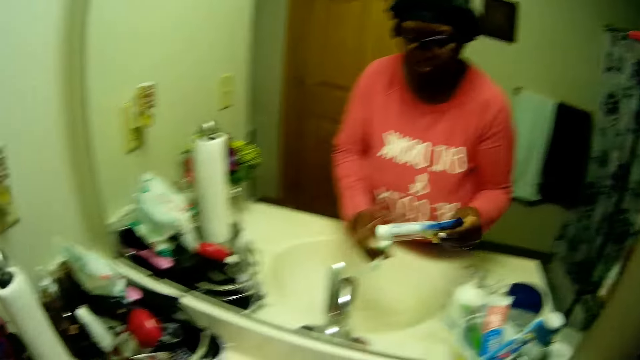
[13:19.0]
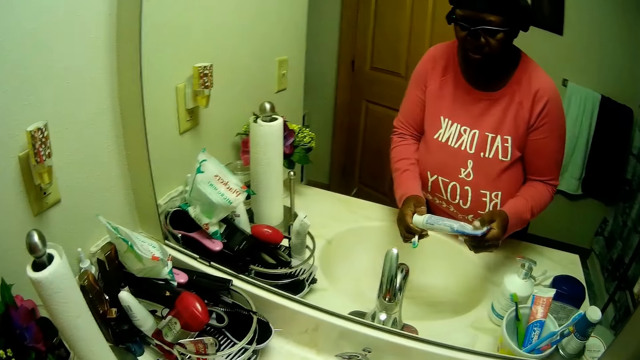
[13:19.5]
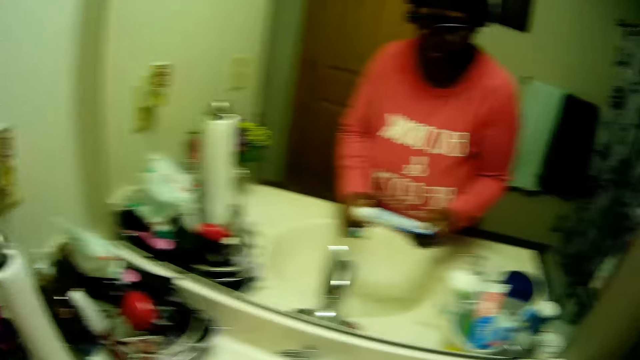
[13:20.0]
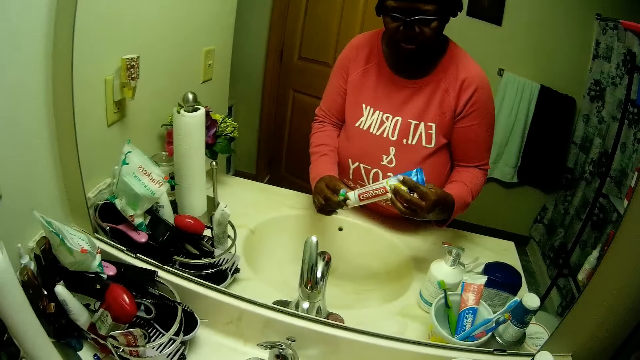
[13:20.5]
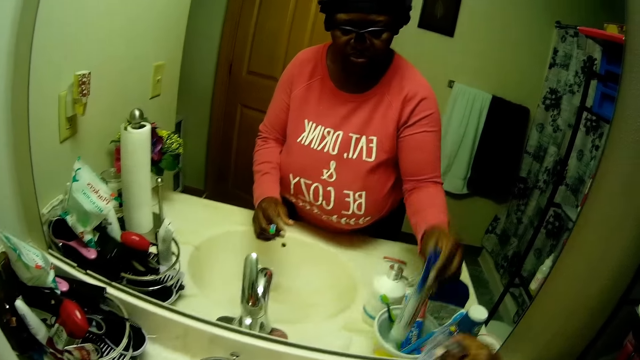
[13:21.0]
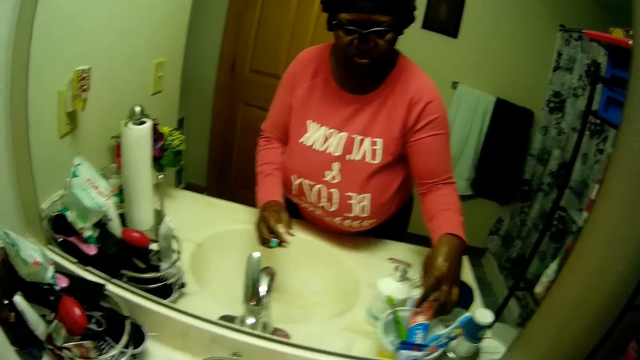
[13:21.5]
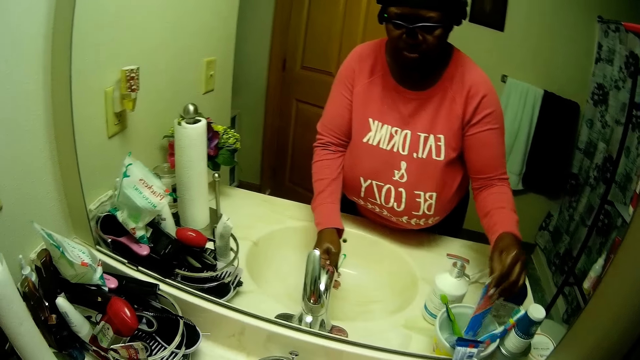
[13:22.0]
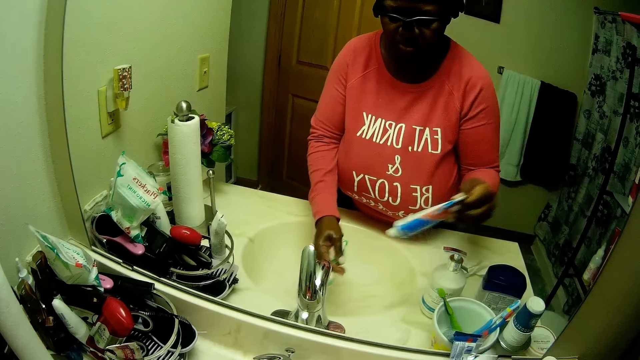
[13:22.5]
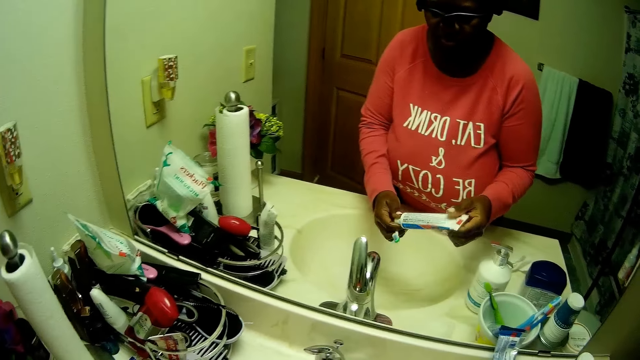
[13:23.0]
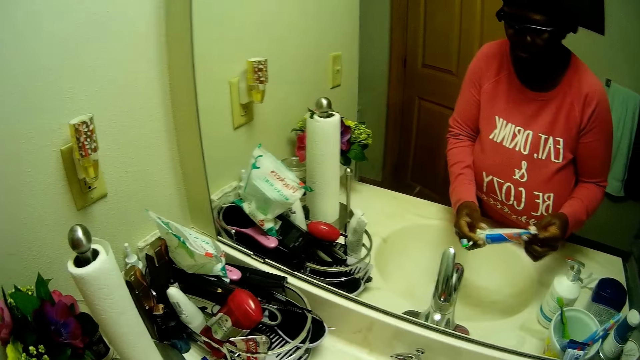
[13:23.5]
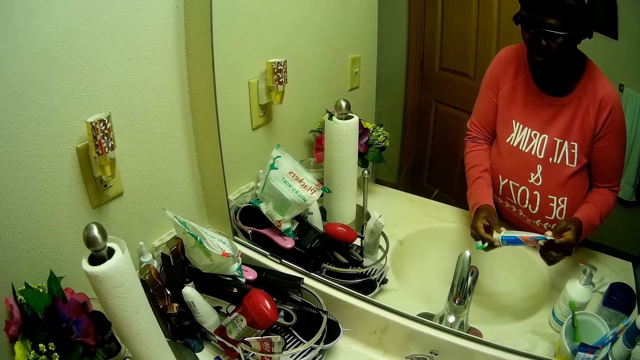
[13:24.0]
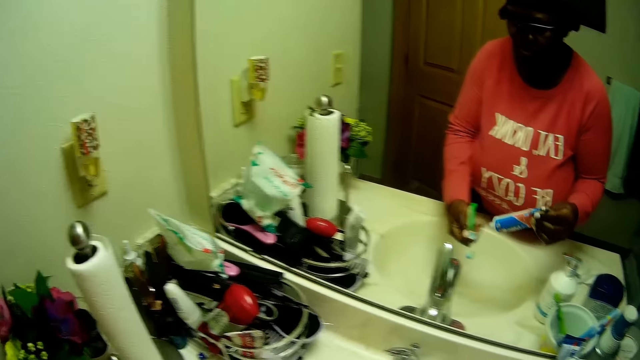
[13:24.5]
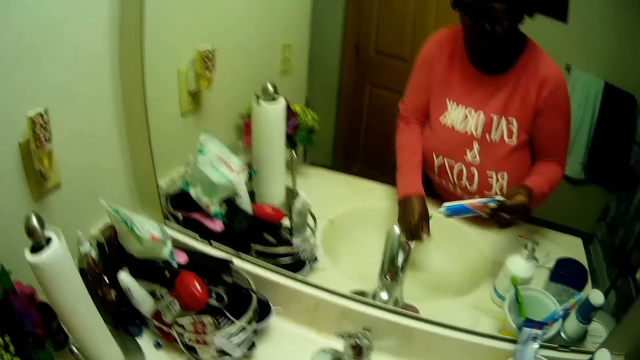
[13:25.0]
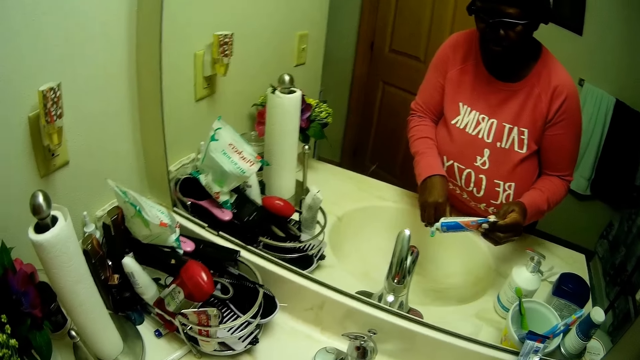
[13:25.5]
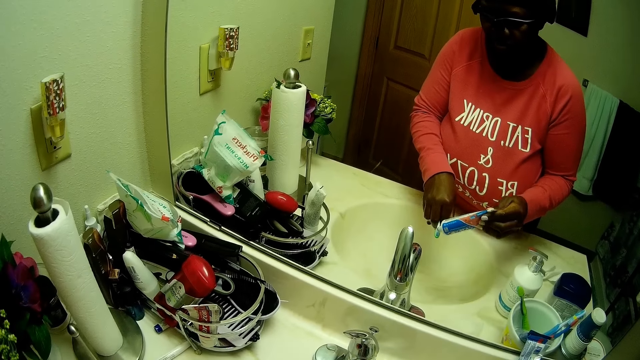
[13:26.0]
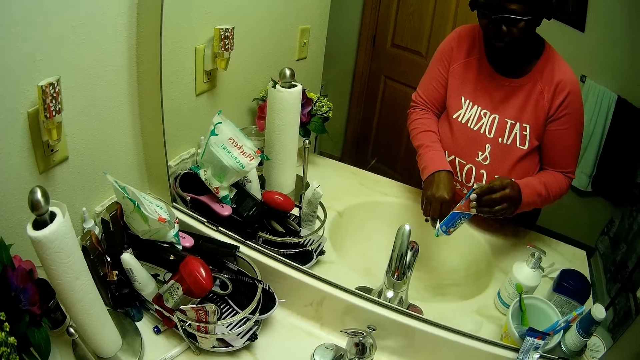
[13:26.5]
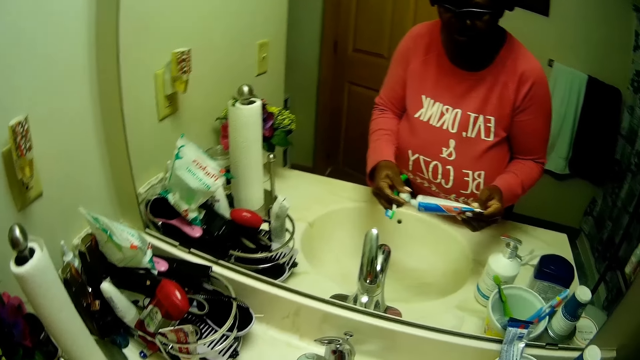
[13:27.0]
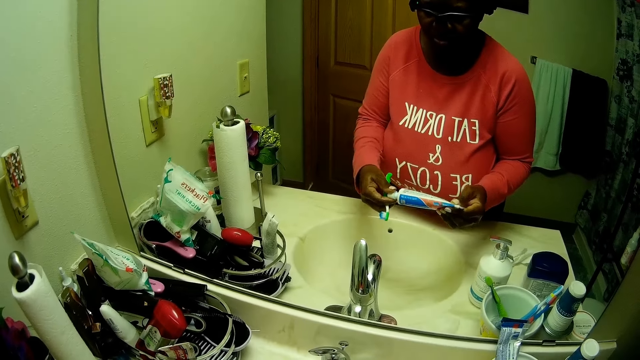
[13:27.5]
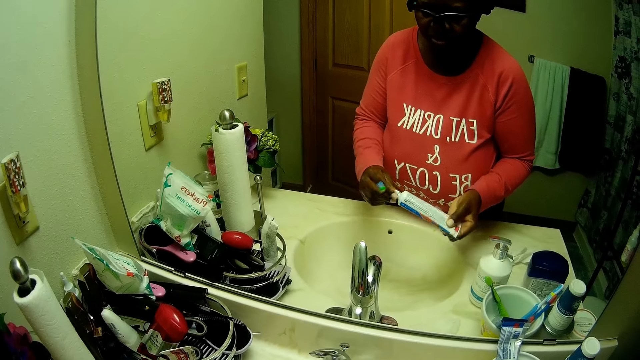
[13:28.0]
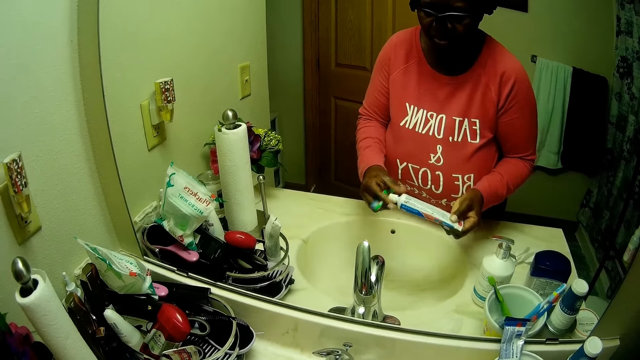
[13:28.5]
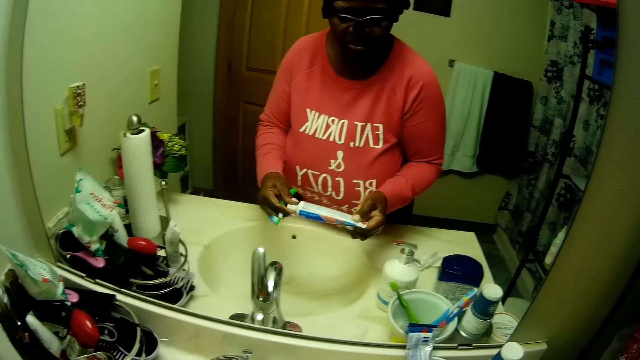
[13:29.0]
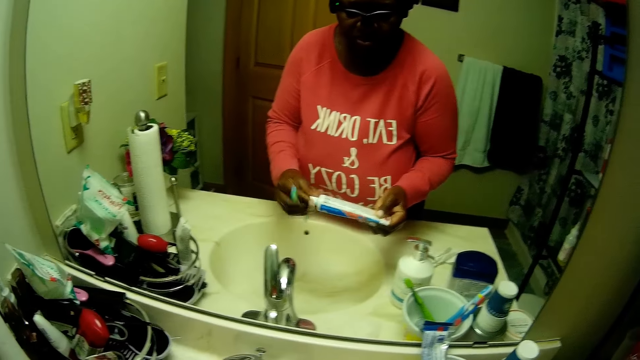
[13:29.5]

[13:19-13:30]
The camera wearer examines the toothpaste with both hands. She opens the toothpaste. She drops the toothpaste in her right hand on the cup on the vanity. She takes another toothpaste from the cup on the vanity with her right hand. She rinses the toothbrush in her left hand with water from the tap on the vanity. She opens the toothpaste from the cup on the vanity with both hands. She squeezes some toothpaste on the toothbrush in her left hand with her right hand. She closes the toothpaste with both hands.

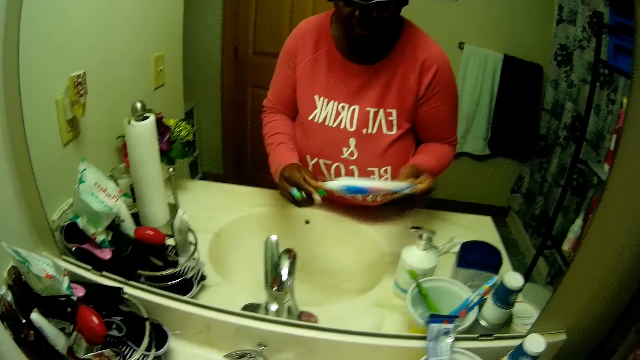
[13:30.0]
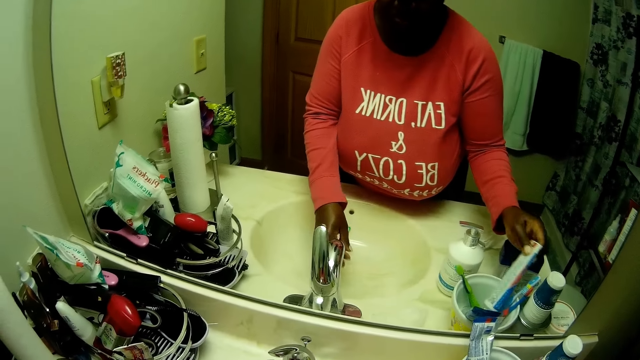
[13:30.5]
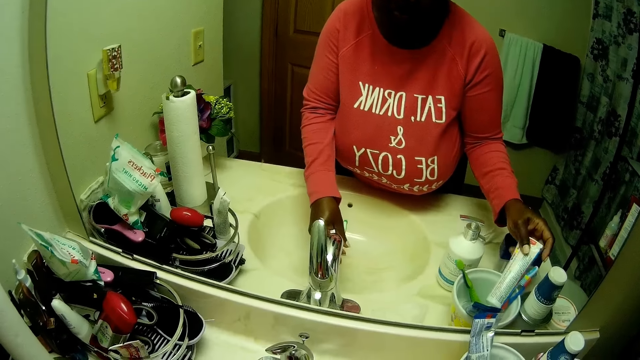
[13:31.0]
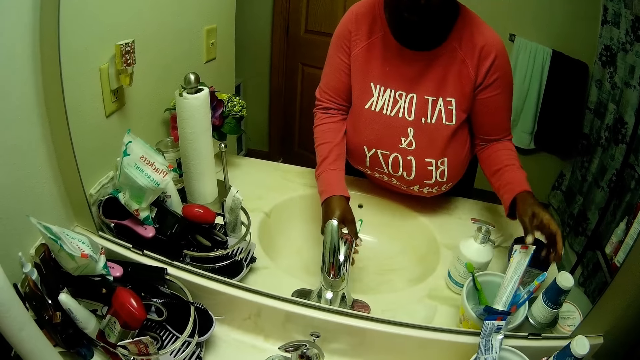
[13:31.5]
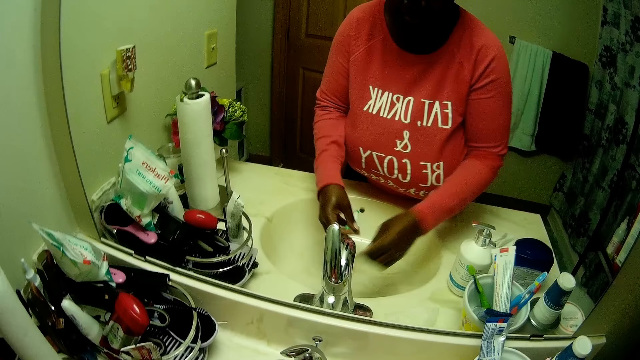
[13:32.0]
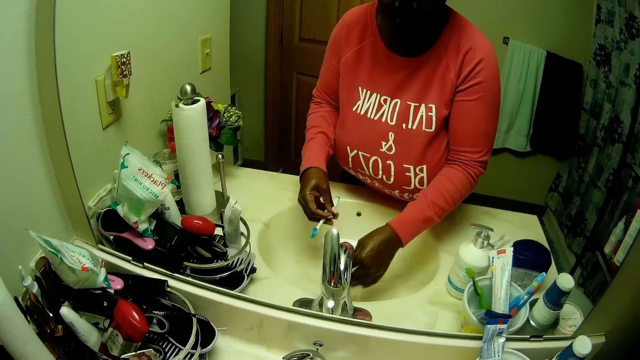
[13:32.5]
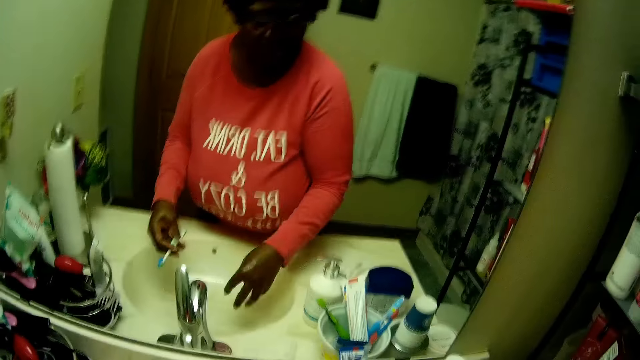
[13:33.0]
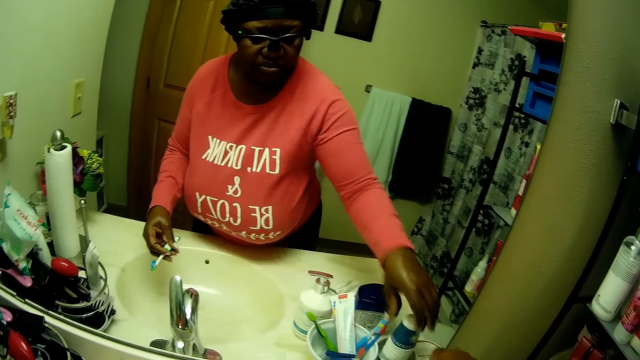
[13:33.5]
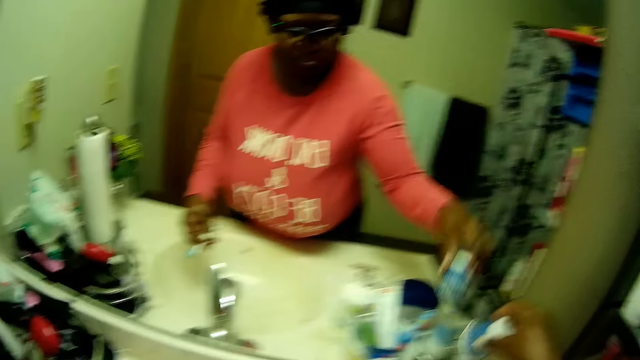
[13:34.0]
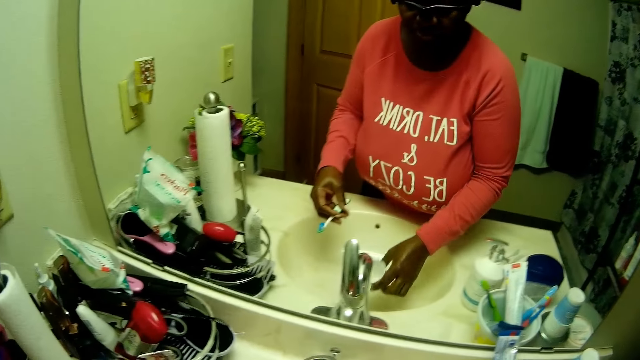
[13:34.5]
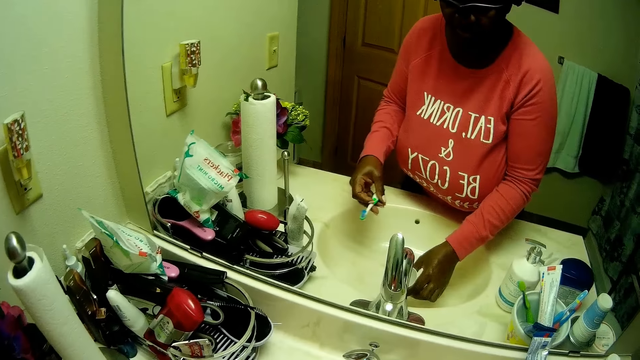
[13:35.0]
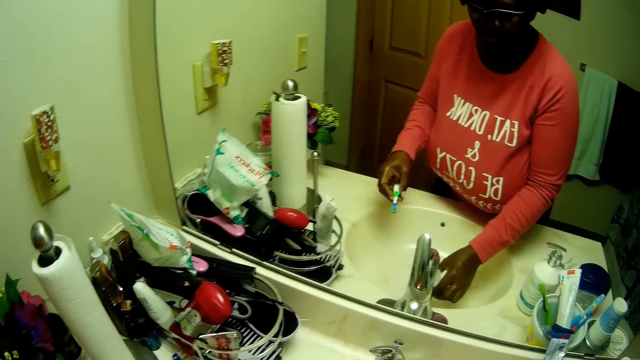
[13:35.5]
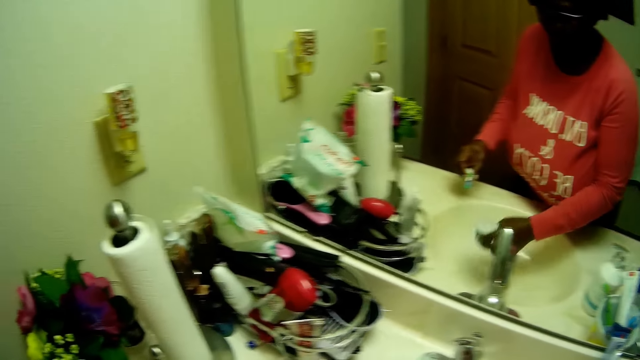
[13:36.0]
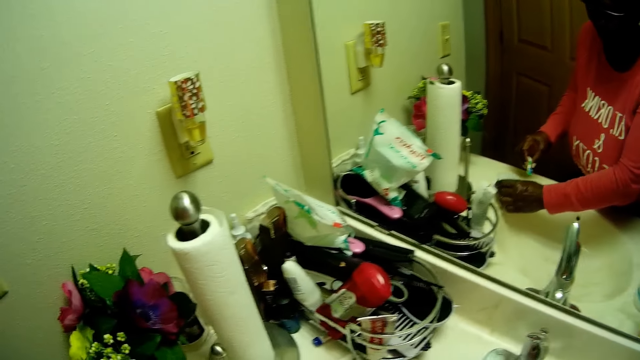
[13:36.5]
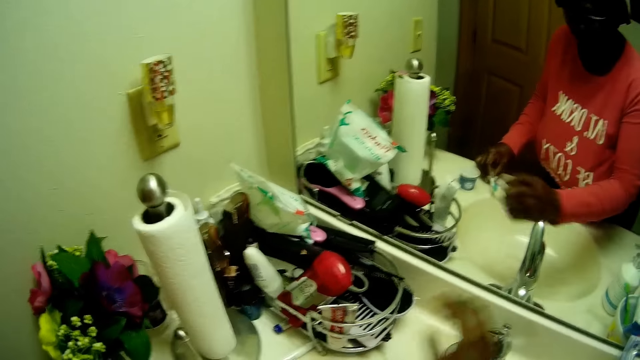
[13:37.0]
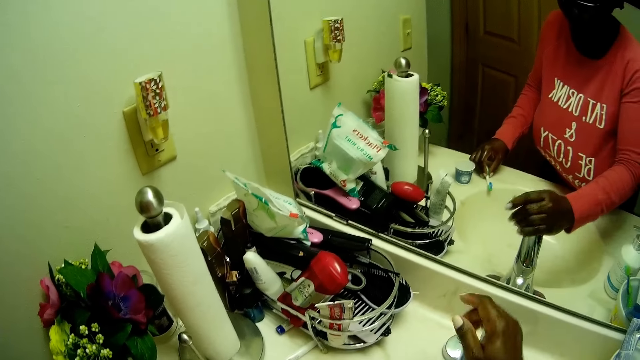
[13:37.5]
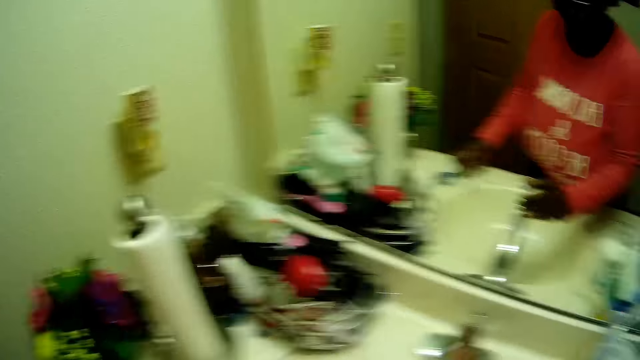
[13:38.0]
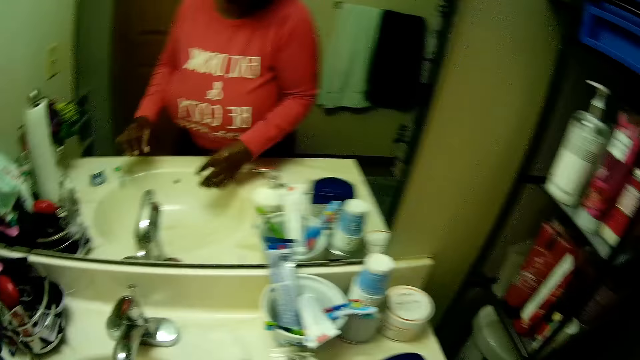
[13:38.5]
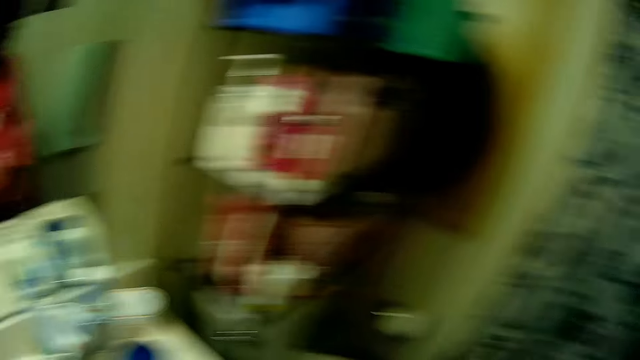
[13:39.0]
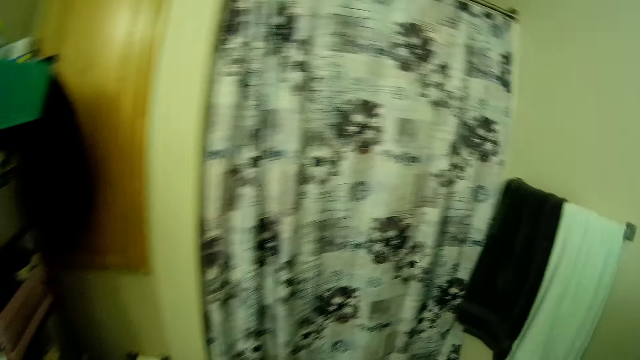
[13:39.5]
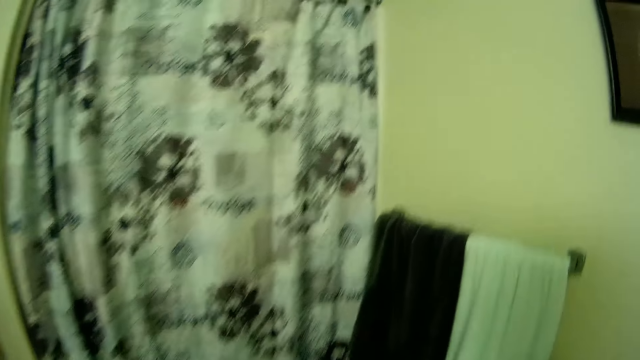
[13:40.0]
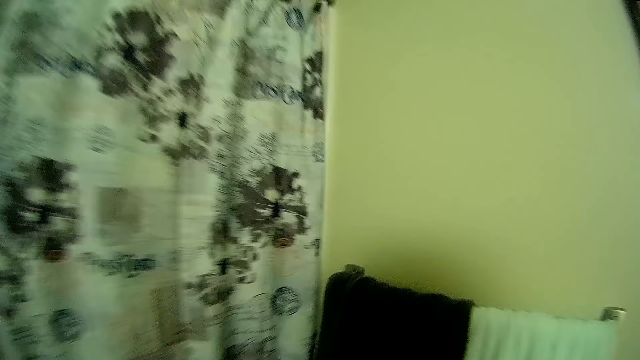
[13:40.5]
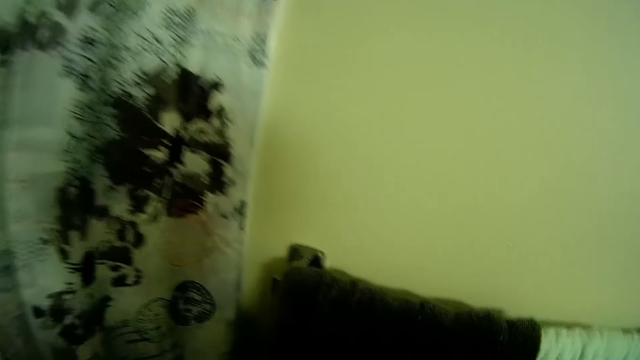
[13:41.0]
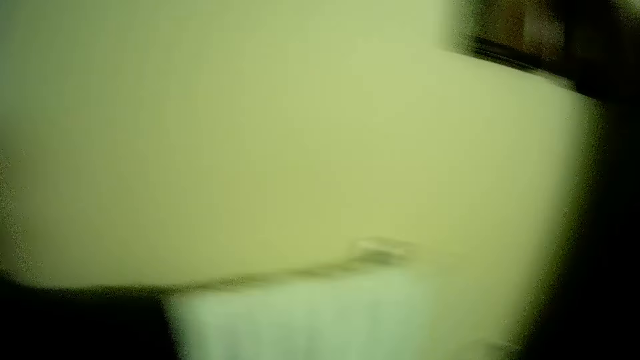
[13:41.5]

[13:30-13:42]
The camera wearer rinses her toothbrush with the toothpaste in her left hand with water from the tap on the vanity. She drops the toothpaste in her right hand on the cup on the vanity. She rinses her right hand with water from the tap on the vanity. She takes a small cup from a stack of cups on the vanity with her right hand. She fills the cup in her right hand with water from the tap on the vanity. She drops the filled cup in her right hand on the vanity. She drops the toothbrush with the toothpaste on it in her left hand on the vanity. She closes the tap on the vanity with her right hand. She moves around.
